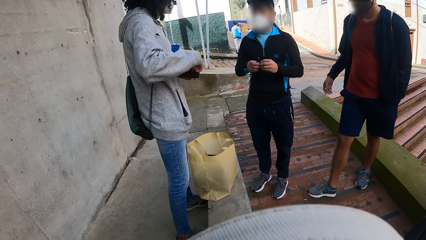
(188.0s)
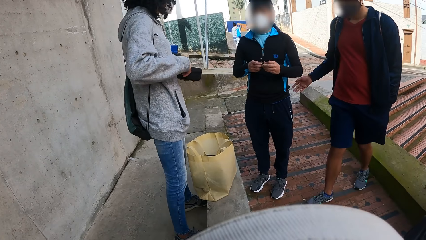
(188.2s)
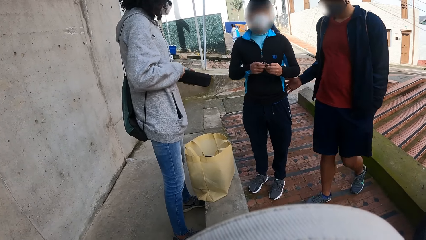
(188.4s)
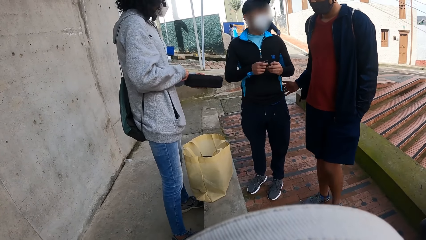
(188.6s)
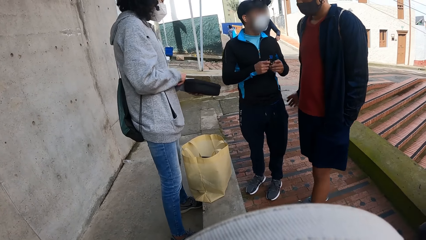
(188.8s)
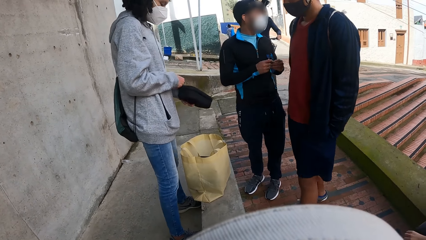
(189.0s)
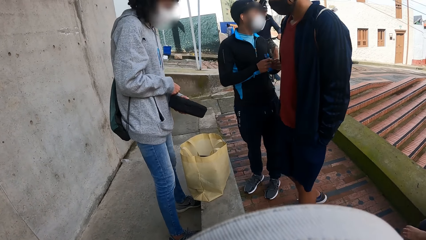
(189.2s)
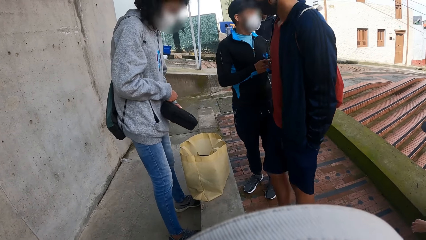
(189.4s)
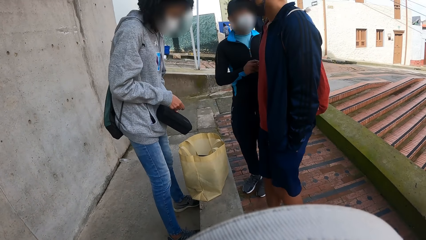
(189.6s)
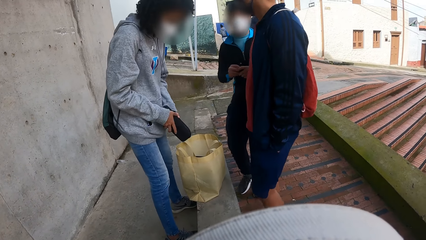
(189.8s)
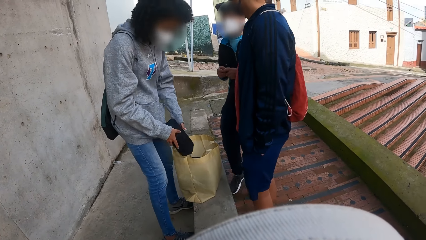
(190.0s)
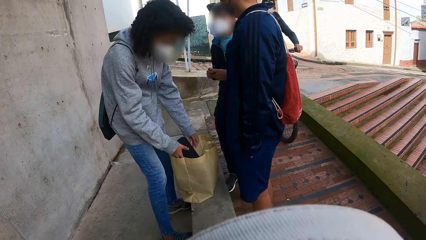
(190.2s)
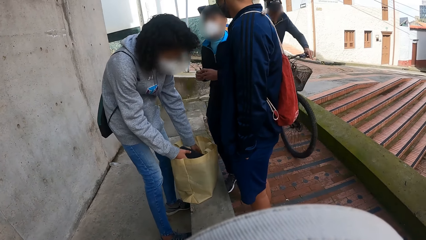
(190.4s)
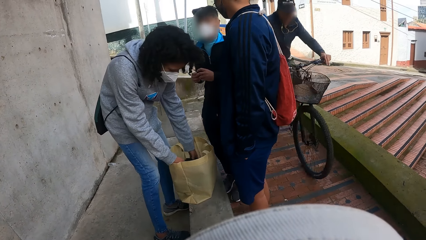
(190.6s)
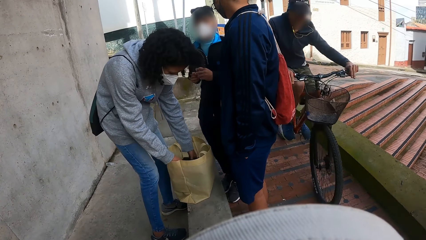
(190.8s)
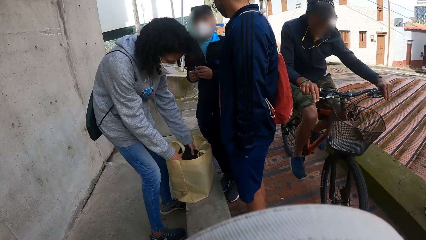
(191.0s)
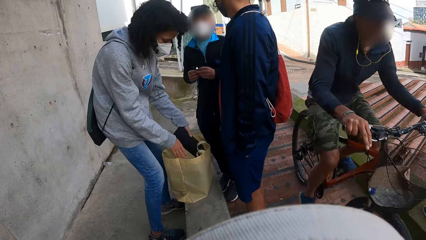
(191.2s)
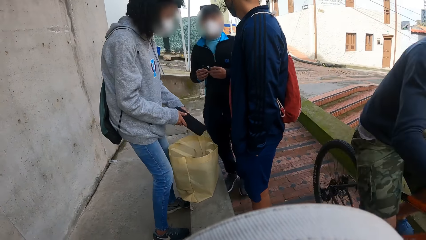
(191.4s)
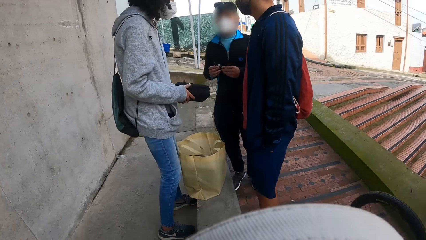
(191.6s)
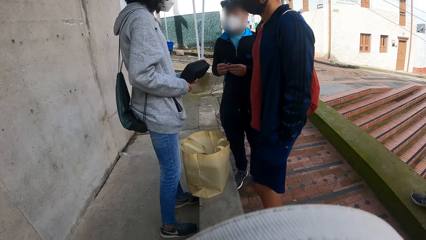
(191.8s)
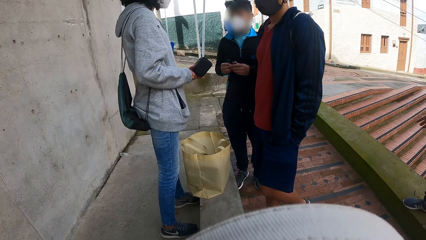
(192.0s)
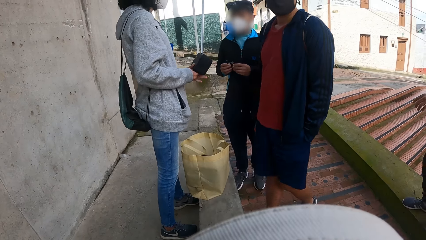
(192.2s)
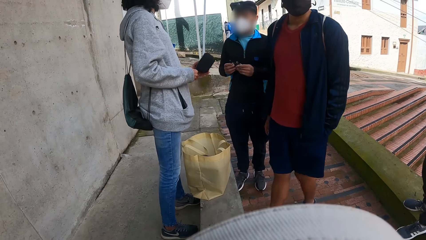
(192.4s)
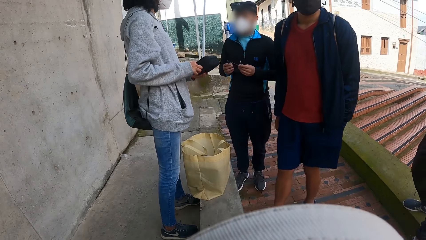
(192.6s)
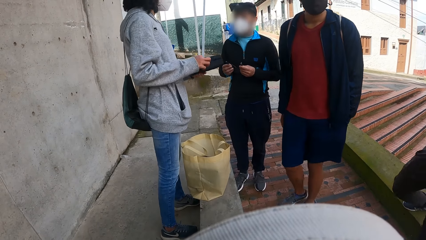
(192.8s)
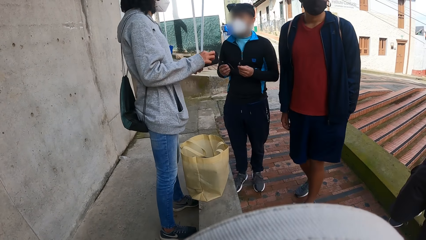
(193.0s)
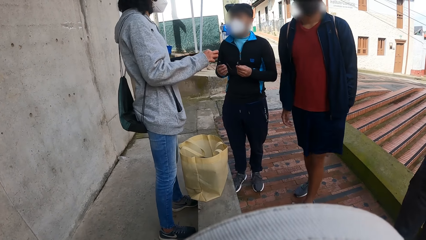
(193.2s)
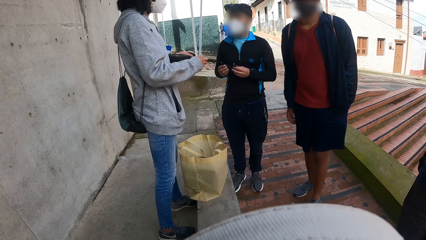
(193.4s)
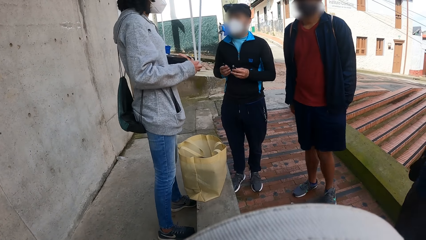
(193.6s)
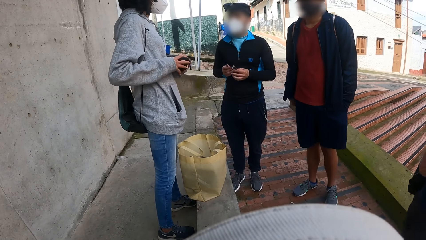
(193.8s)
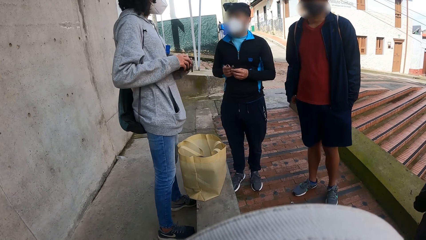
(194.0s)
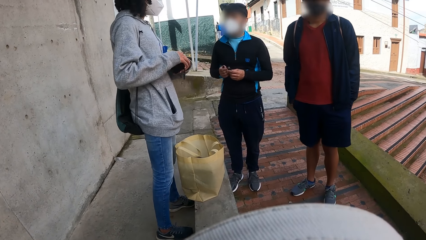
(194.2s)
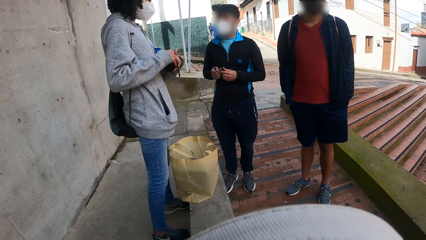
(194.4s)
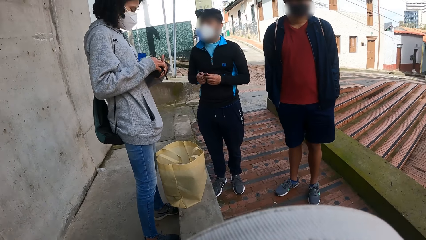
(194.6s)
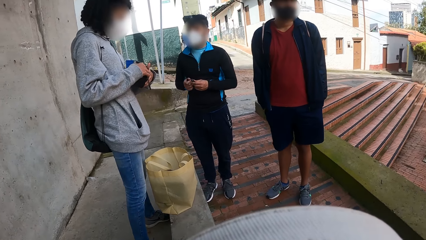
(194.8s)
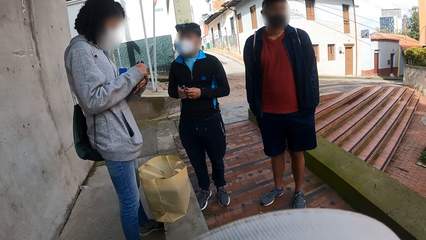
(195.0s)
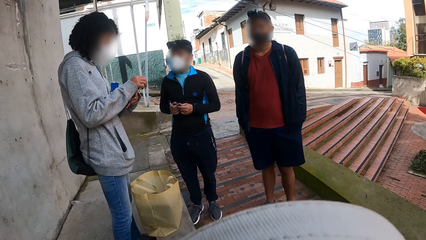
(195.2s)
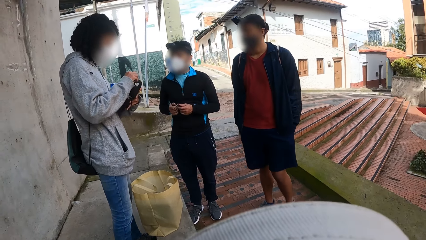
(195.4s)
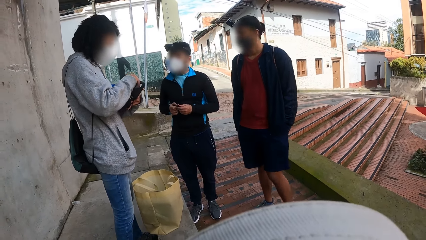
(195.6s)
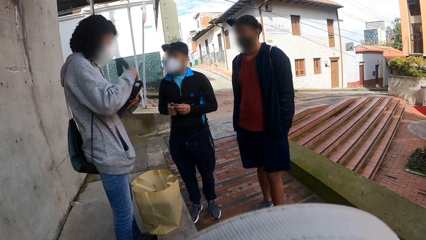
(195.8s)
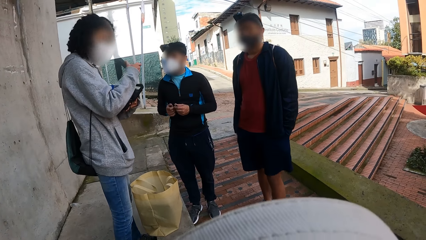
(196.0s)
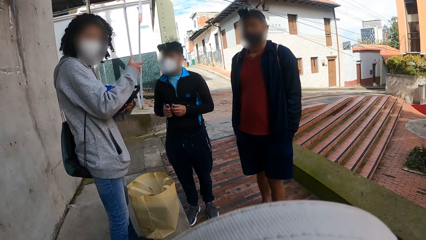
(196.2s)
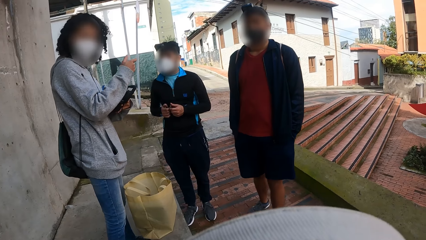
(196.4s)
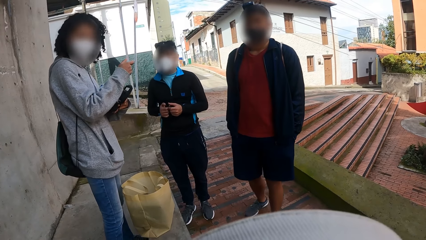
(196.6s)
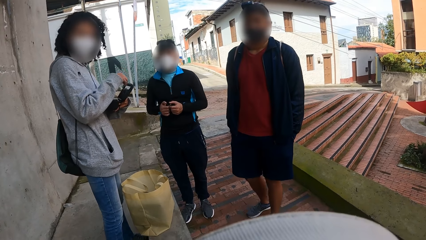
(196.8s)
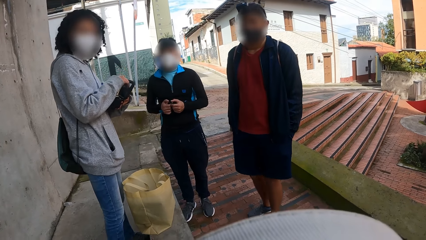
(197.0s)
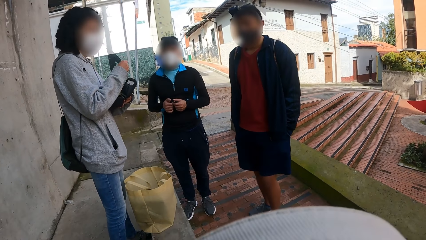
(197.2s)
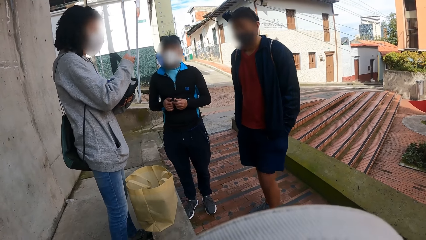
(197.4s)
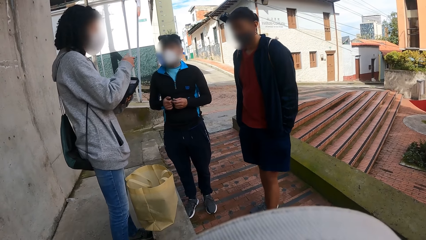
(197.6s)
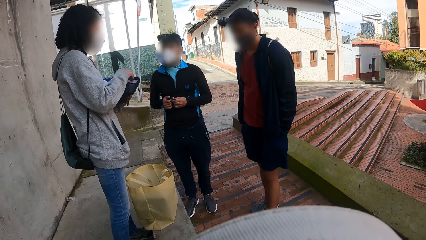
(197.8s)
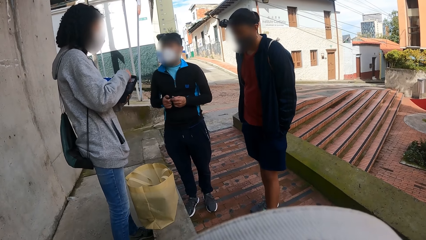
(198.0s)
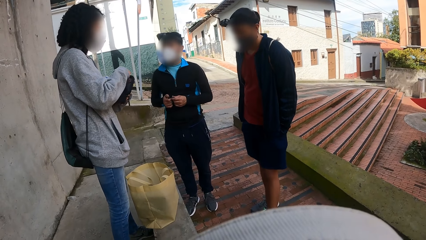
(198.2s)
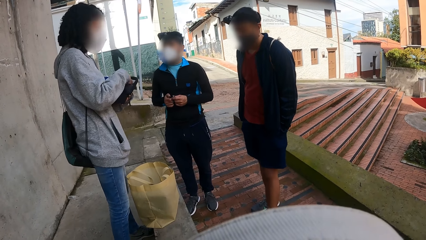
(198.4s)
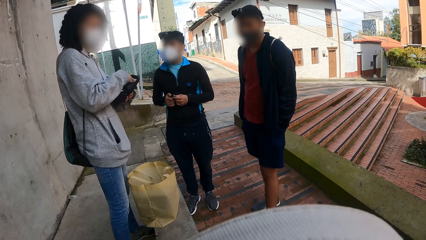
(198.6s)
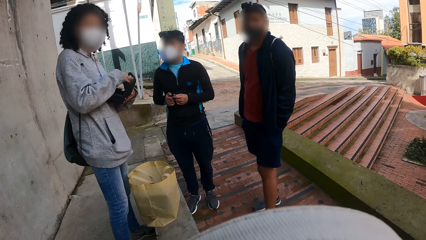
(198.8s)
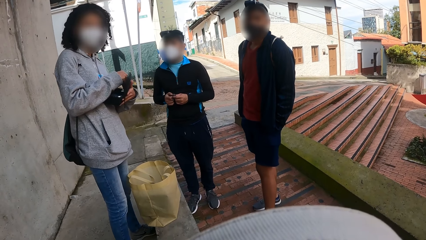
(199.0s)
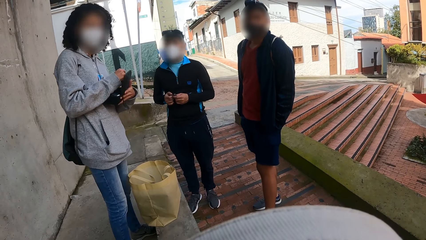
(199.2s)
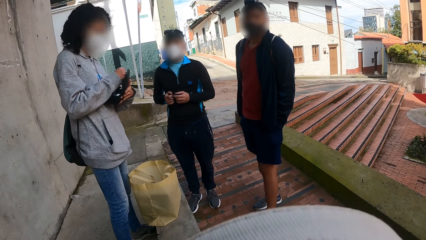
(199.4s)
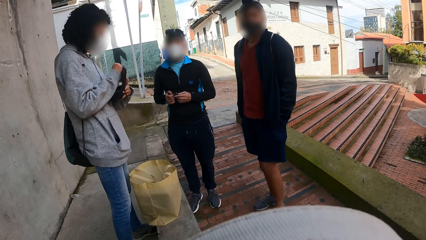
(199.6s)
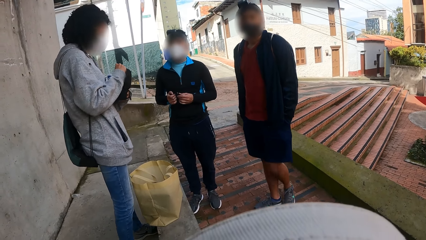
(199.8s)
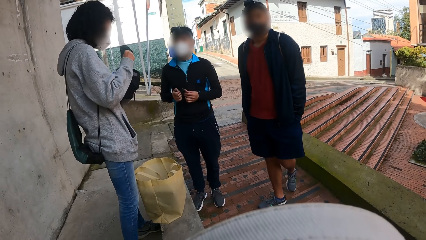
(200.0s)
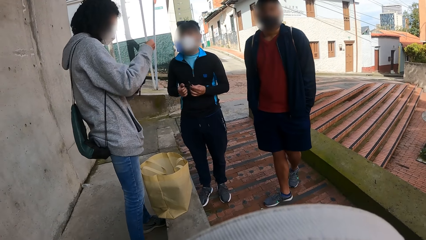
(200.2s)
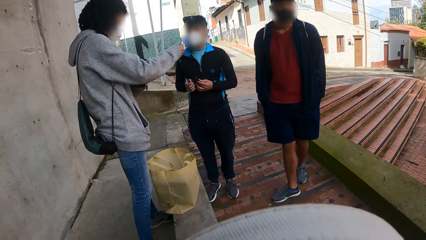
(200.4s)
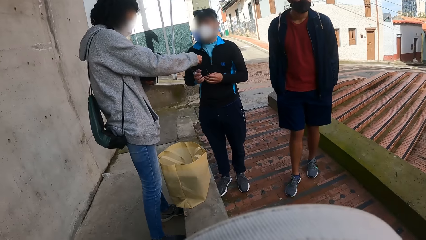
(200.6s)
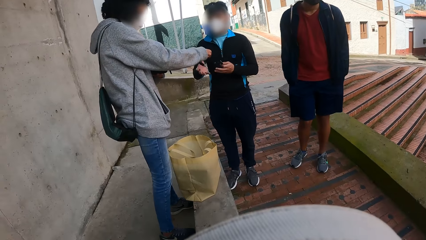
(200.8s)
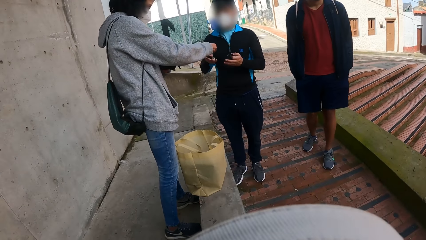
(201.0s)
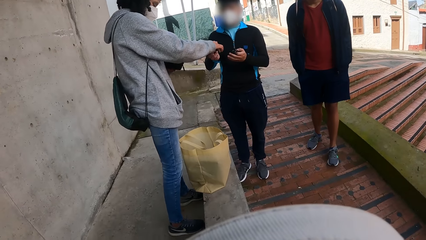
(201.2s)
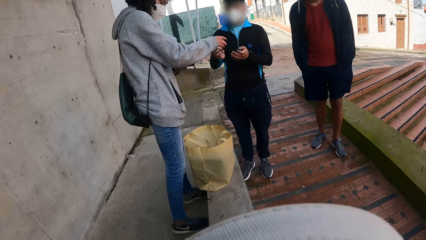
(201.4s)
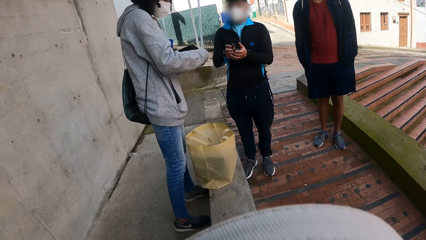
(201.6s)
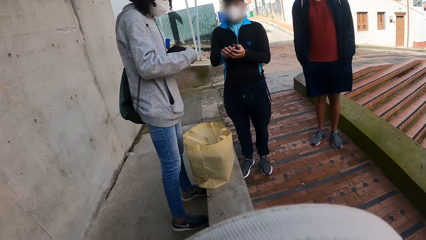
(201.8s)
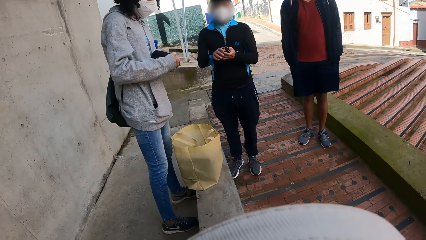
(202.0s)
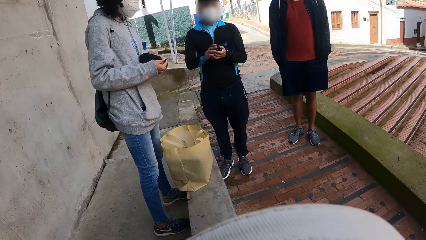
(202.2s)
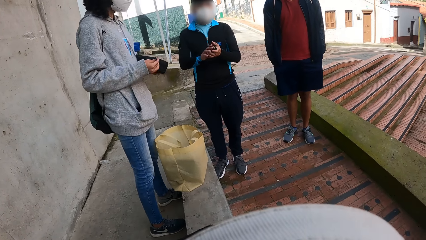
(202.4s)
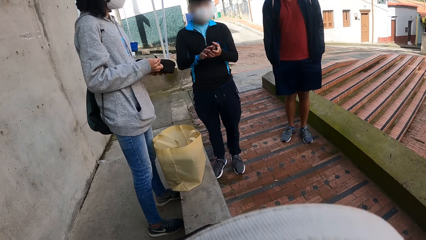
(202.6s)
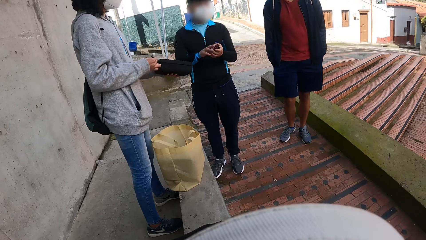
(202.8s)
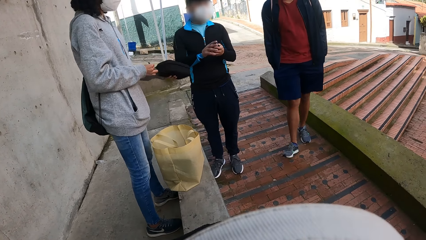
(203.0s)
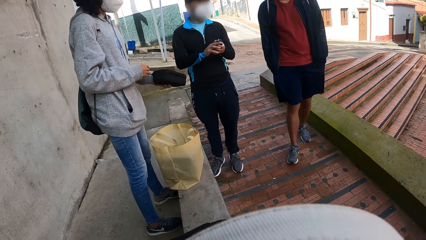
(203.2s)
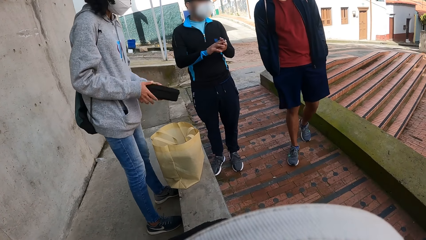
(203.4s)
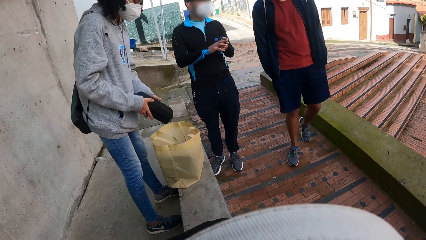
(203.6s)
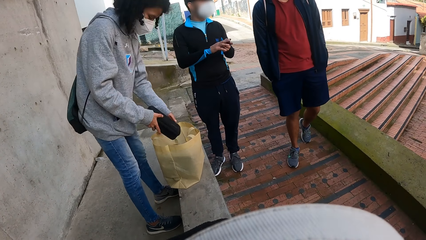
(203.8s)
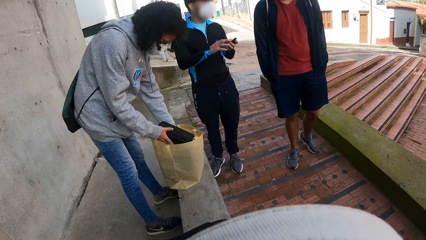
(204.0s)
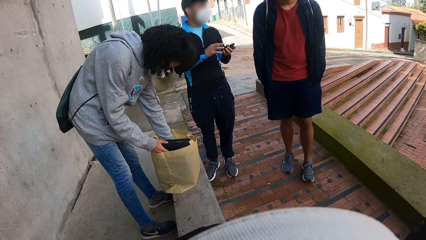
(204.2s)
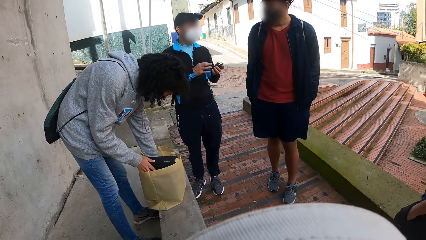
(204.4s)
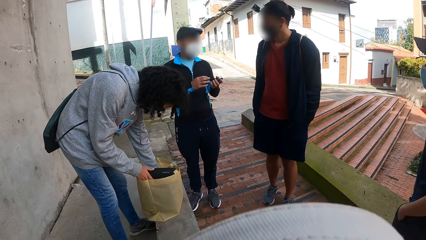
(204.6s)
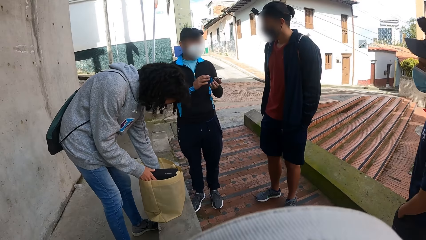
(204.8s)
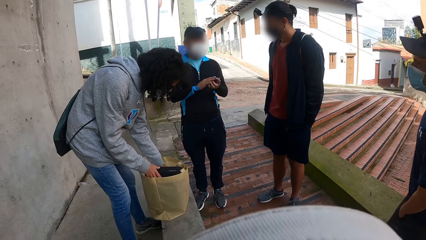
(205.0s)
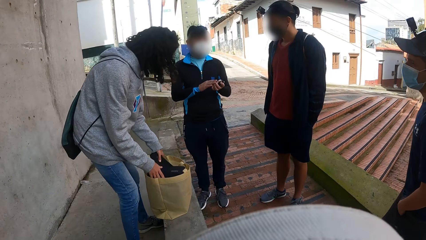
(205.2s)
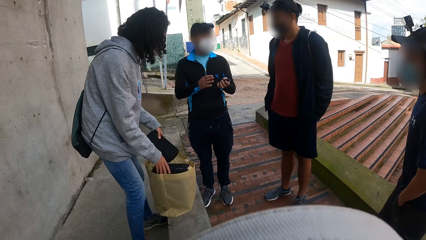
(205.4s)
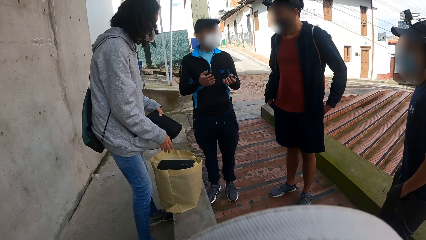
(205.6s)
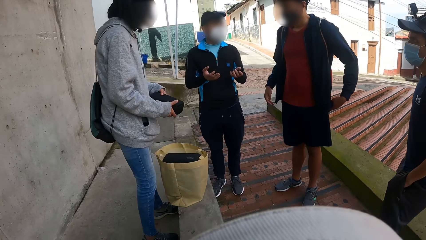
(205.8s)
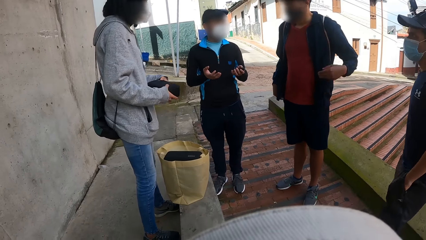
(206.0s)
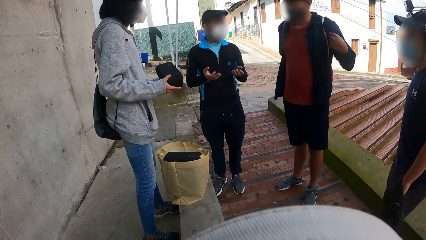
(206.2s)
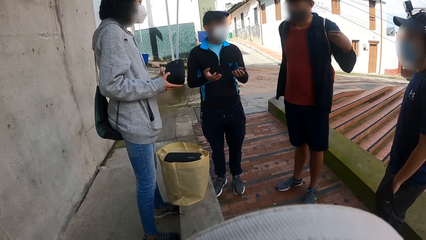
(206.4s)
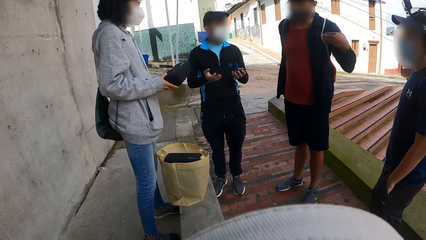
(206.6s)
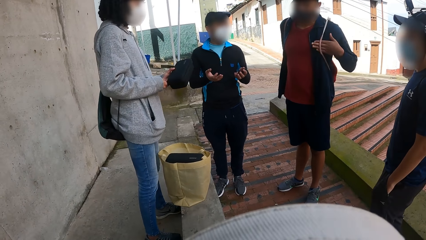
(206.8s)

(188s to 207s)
A woman zips the black bag with her right hand. A man touches another man with his right hand. A third man rides a bicycle past the woman, the first man, the camera wearer, a fourth man and the second man. The woman places the black bag into the container bag with her left hand. The woman takes a black bag from the container bag with her right hand. The woman unzips the black bag with her left hand. The woman converses with the second man and the camera wearer. The woman gives a man cables. The woman passes a cord from the black bag to the second man using her right hand. The woman zips the black bag with her right hand. The woman places the black bag into the container bag with her right hand. The woman takes the black bag from the container bag with her right hand. The woman unzips the small bag.
